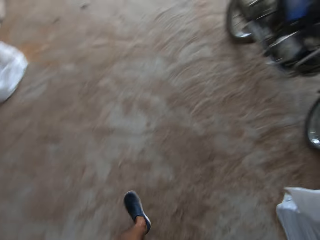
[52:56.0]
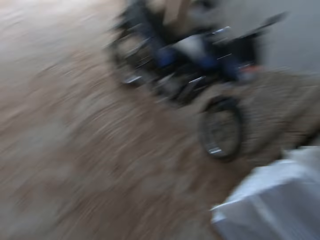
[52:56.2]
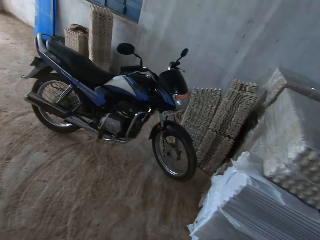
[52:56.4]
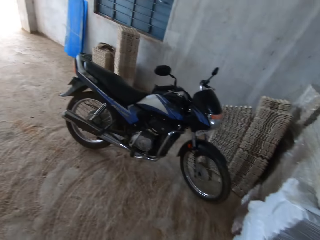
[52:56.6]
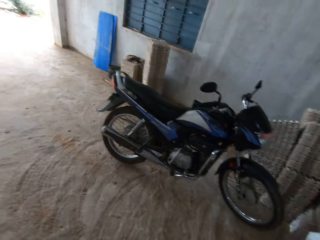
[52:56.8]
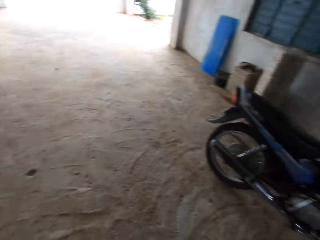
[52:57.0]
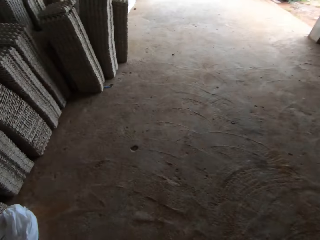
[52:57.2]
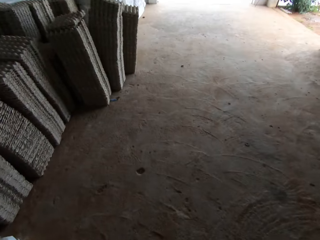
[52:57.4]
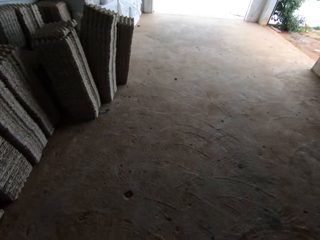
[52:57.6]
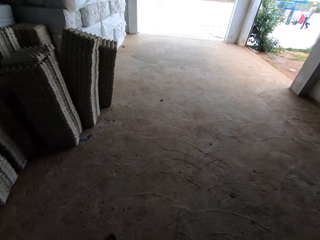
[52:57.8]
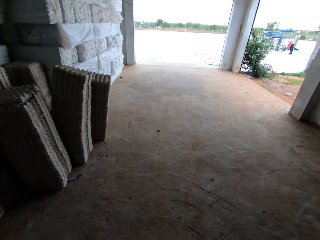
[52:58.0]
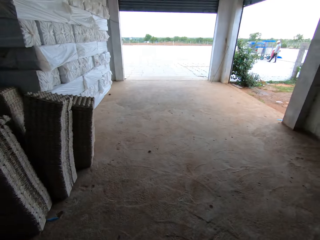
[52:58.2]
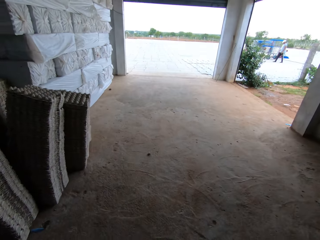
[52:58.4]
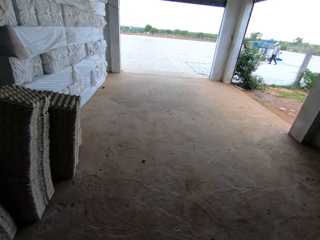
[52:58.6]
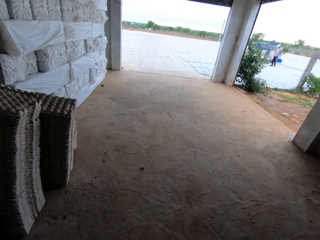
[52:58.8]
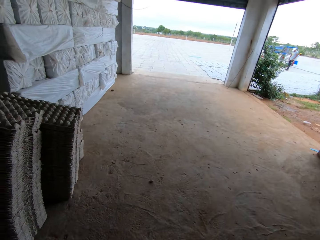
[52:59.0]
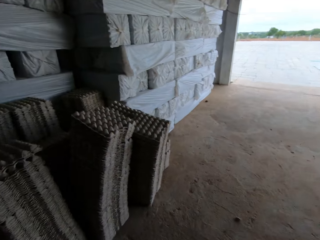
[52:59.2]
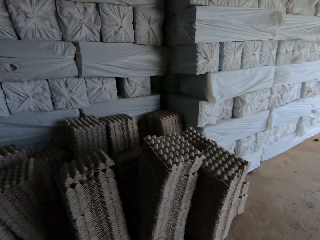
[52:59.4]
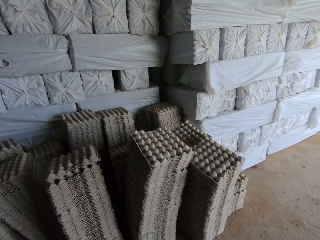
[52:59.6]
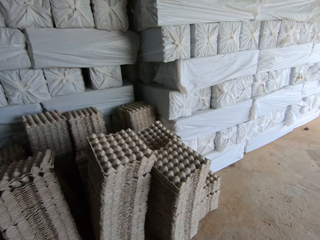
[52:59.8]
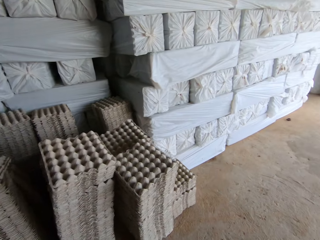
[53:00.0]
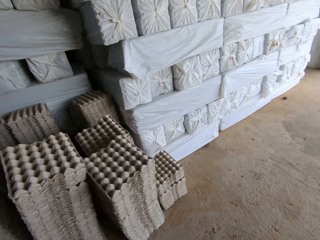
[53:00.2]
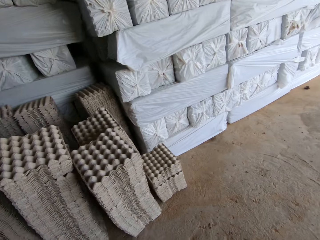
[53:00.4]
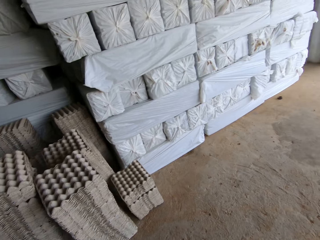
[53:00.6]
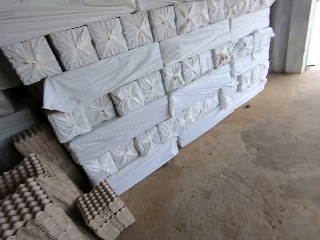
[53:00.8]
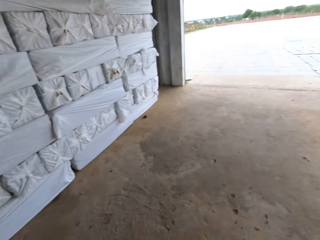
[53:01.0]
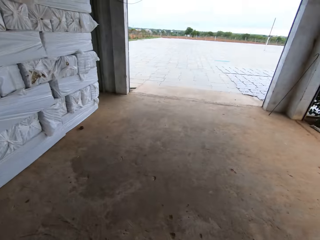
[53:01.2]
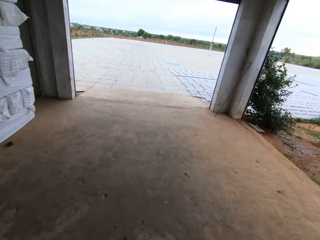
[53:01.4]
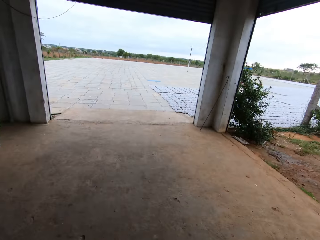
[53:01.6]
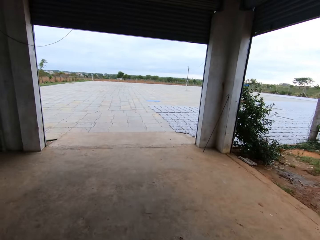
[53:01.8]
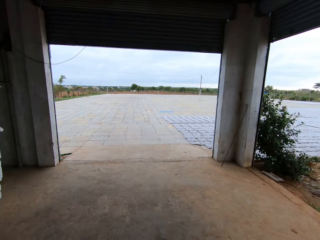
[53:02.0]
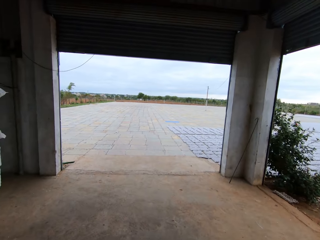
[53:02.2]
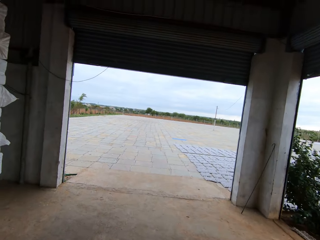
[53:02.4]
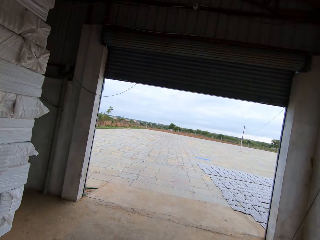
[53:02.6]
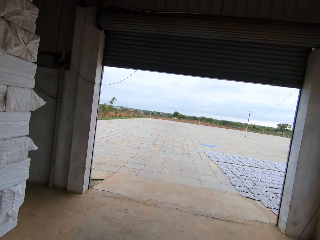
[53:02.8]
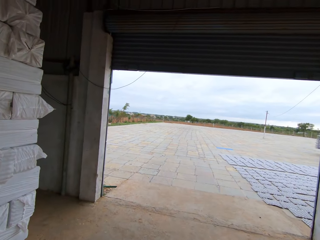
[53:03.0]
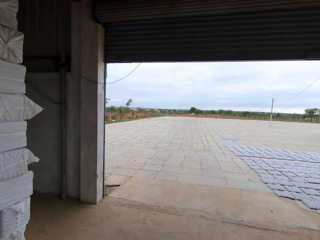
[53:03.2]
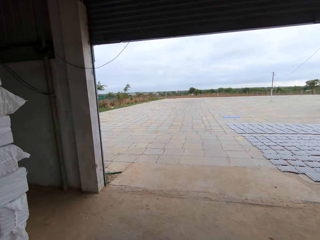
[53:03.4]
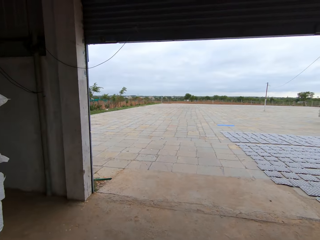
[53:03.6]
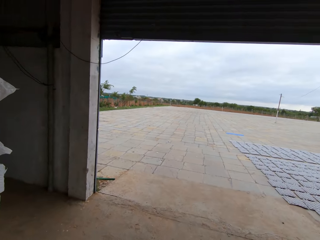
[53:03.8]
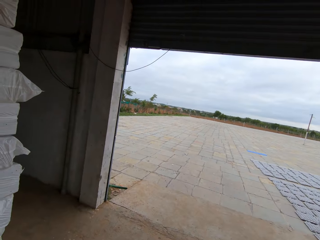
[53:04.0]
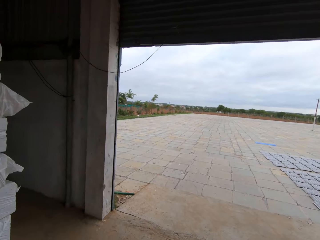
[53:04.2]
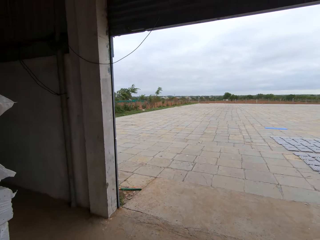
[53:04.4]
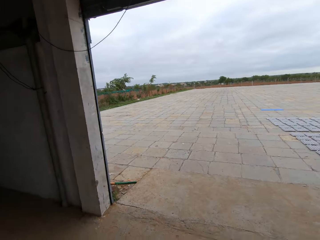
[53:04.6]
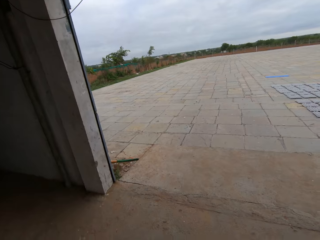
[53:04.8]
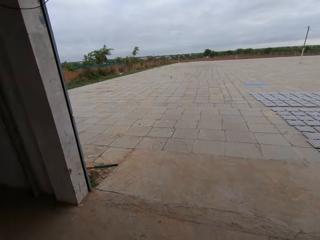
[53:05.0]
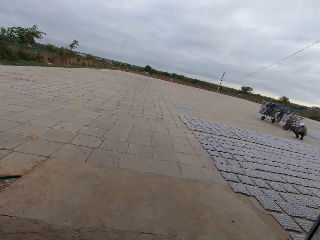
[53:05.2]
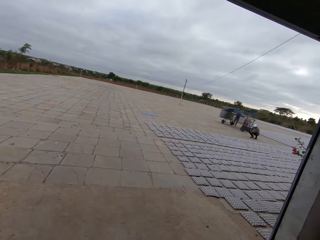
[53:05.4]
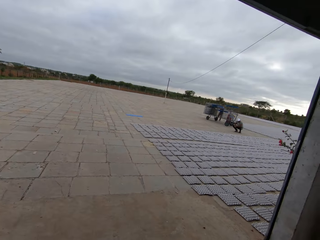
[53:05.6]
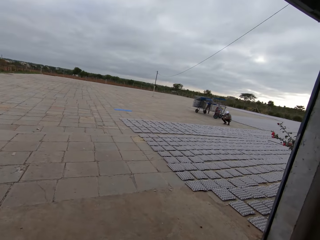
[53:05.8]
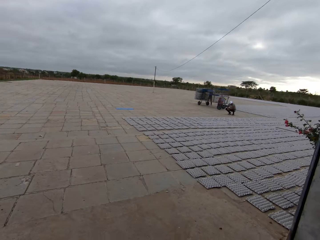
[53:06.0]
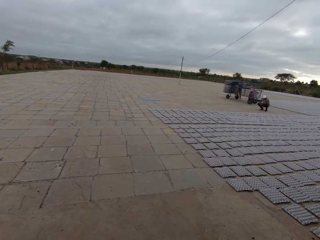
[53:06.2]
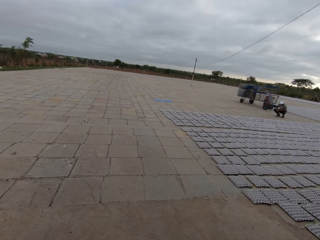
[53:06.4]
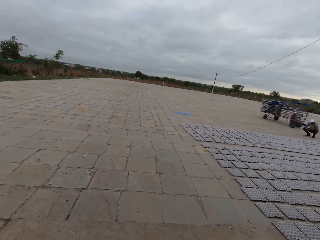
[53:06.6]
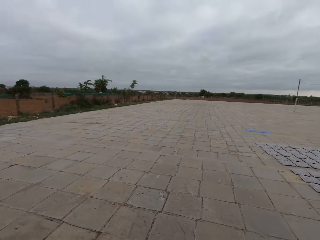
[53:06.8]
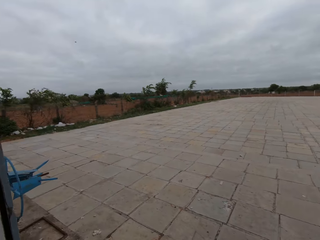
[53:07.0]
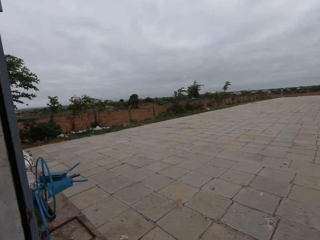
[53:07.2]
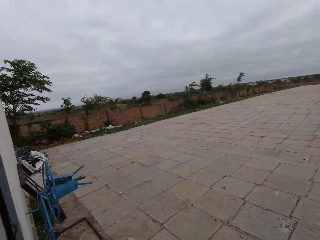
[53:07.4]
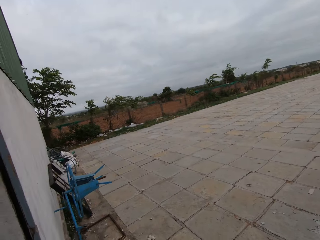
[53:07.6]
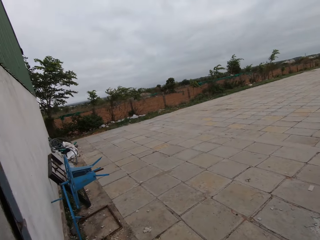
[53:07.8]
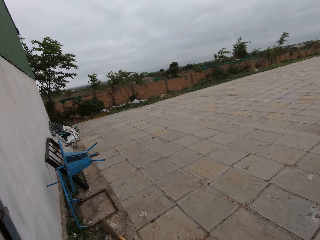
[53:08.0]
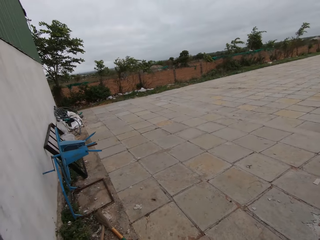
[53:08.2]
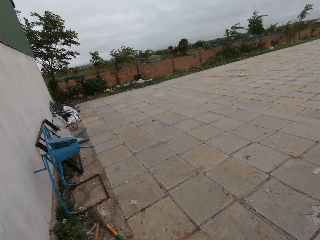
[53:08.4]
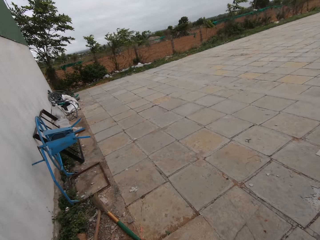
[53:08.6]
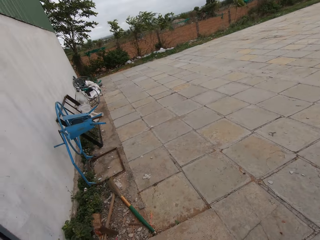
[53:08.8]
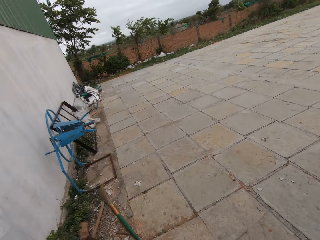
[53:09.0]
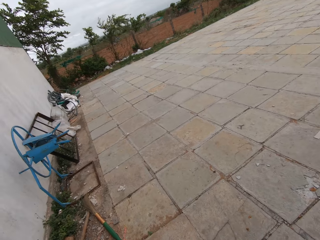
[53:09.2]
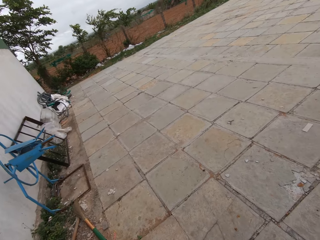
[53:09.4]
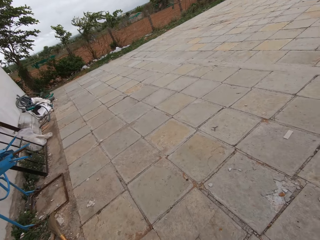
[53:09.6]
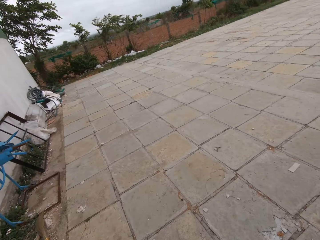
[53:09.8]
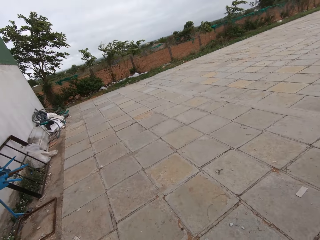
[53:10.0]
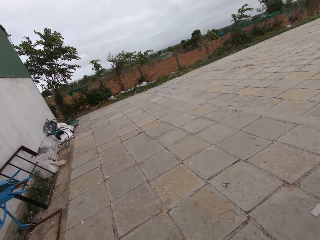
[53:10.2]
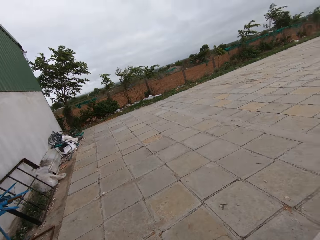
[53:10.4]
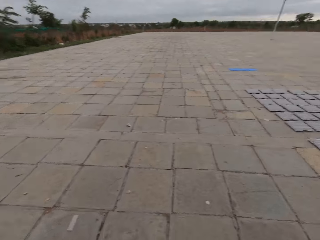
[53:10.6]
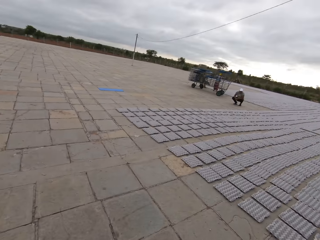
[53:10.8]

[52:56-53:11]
A man walks outside the factory. The man squats on his haunches outside the factory. The camera wearer walks outside the factory.

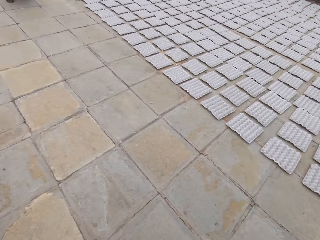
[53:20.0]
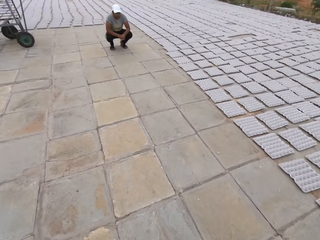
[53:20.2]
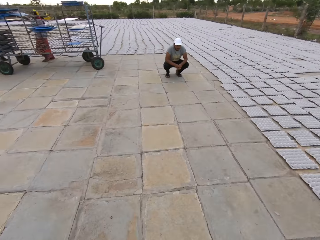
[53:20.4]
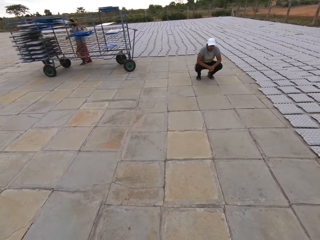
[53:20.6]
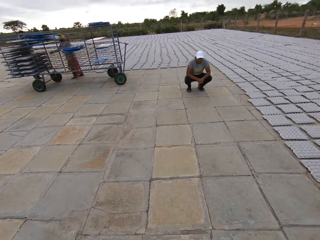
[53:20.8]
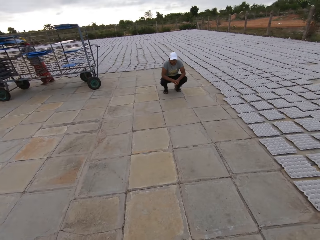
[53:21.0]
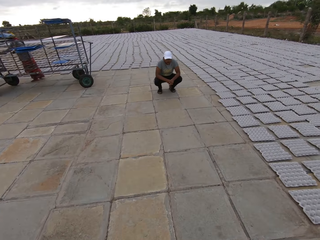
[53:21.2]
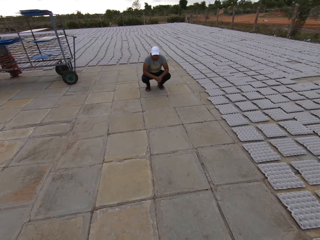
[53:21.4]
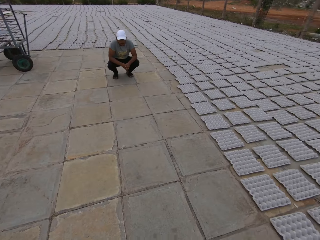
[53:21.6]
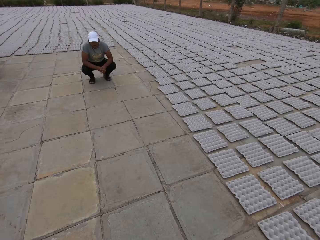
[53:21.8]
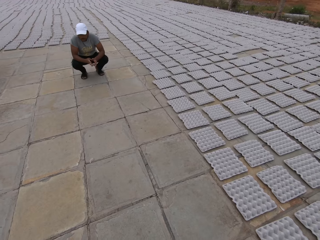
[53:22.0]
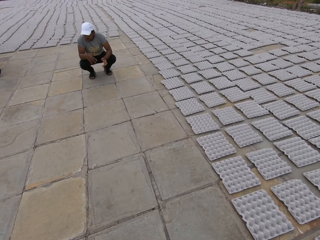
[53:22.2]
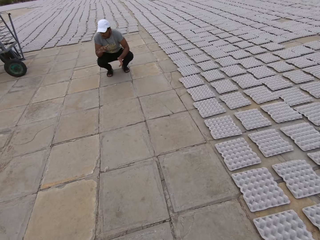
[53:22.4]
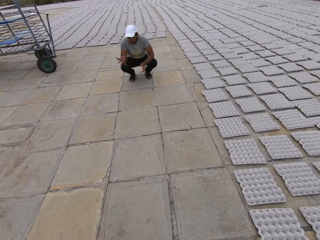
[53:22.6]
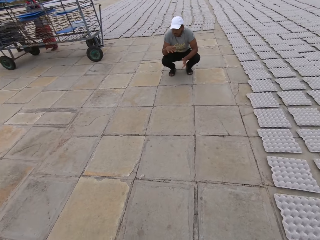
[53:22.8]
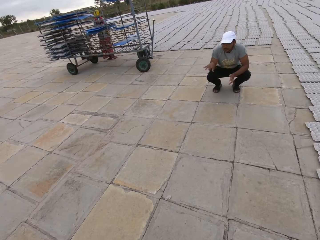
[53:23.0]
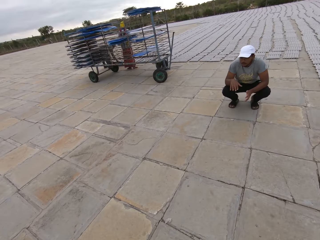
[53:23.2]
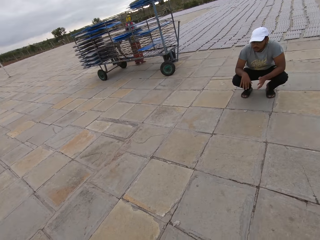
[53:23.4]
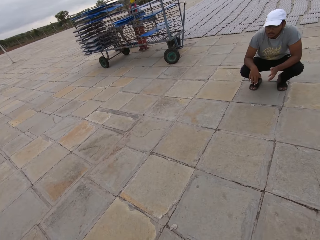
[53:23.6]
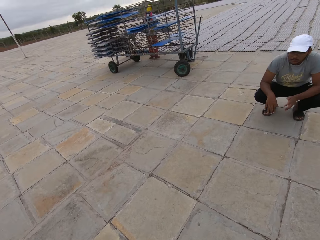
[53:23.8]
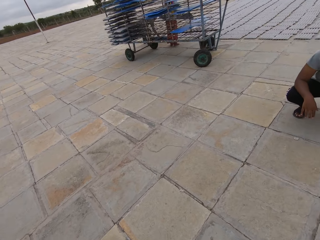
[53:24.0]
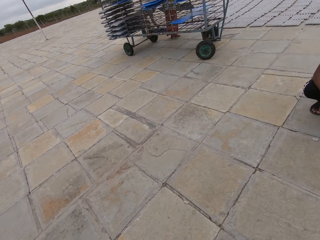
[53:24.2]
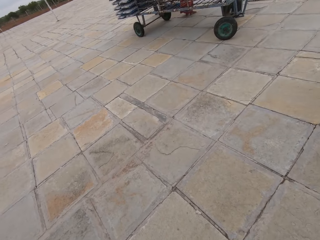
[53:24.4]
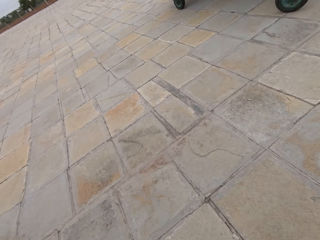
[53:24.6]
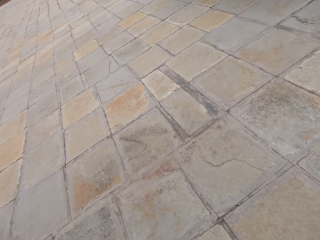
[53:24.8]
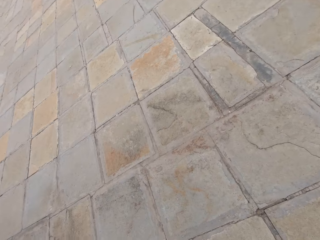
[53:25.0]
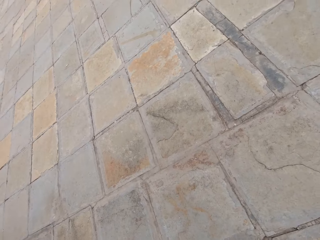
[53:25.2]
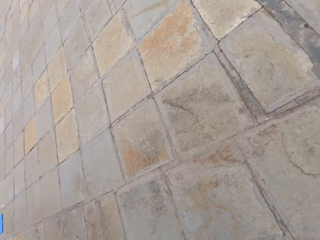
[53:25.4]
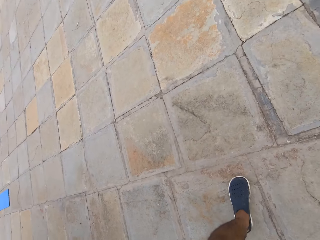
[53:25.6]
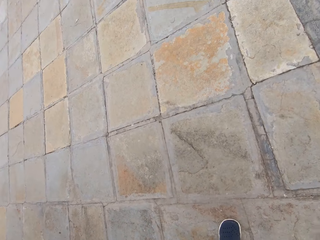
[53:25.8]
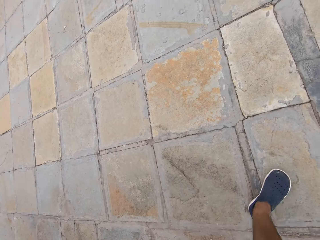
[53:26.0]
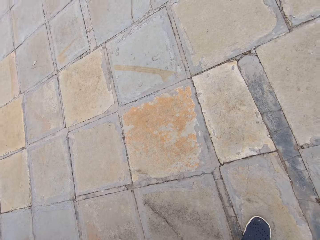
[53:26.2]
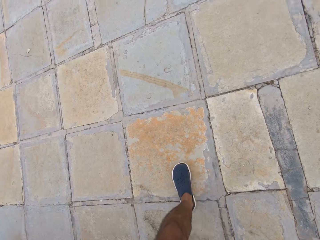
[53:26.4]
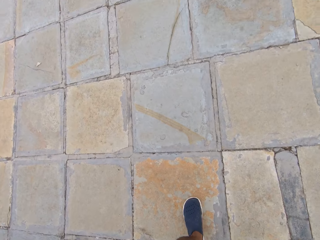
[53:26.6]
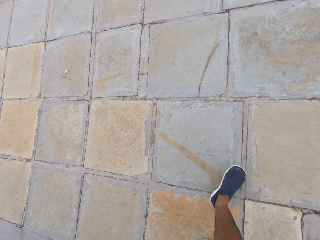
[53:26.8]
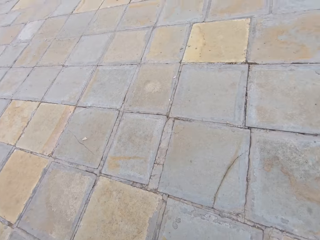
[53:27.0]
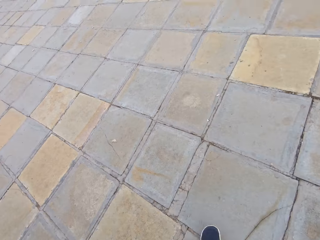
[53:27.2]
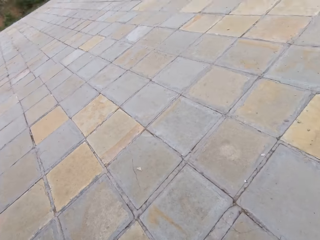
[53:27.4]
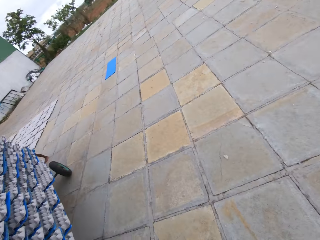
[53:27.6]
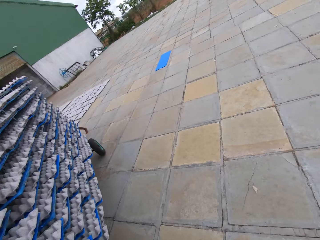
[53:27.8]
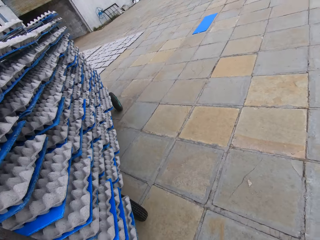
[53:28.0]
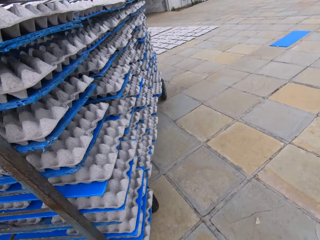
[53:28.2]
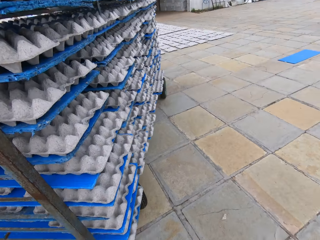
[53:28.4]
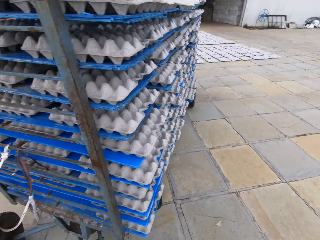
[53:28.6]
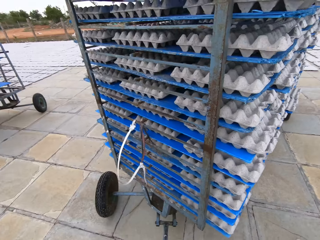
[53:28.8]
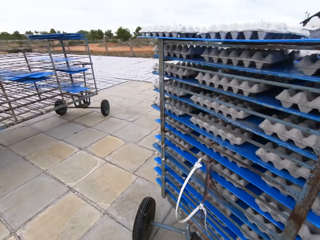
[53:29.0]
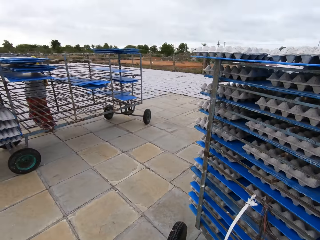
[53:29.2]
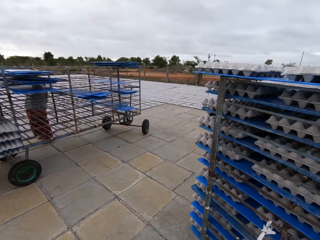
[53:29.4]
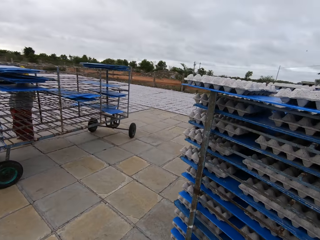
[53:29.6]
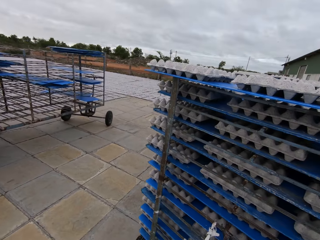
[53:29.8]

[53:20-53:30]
The man gesticulates with his right hand. The camera wearer looks backwards.
